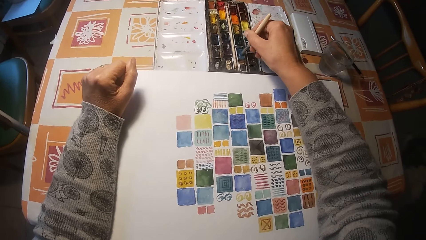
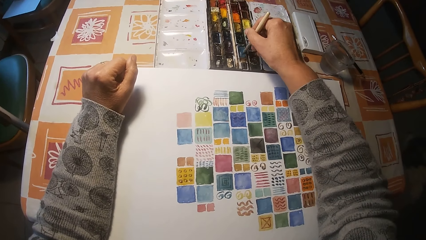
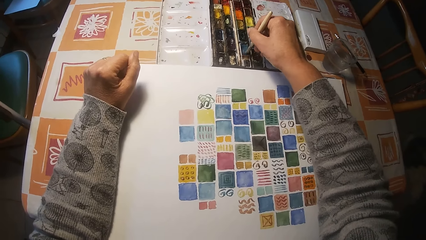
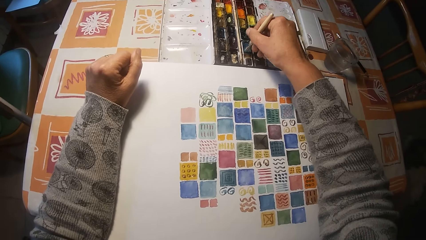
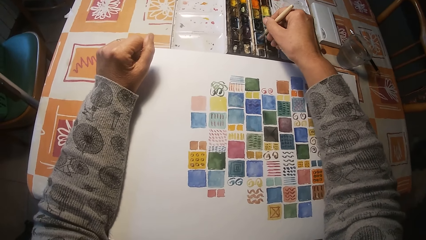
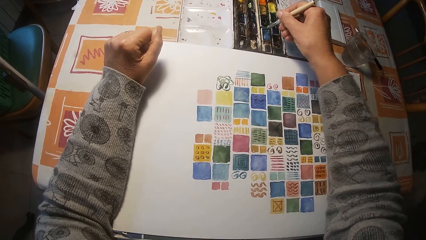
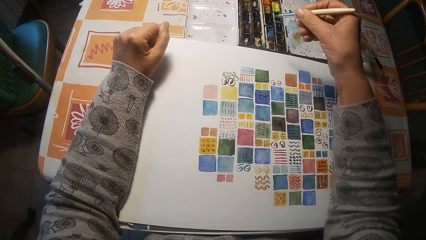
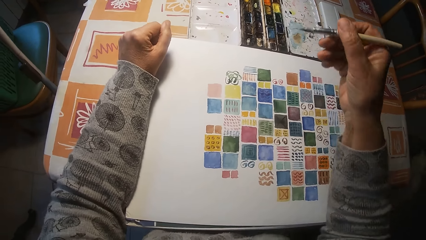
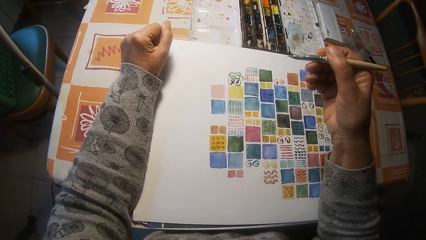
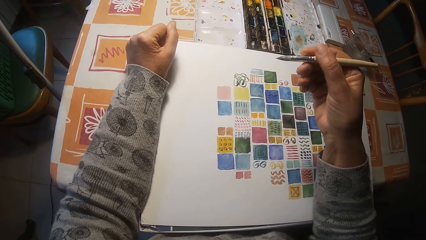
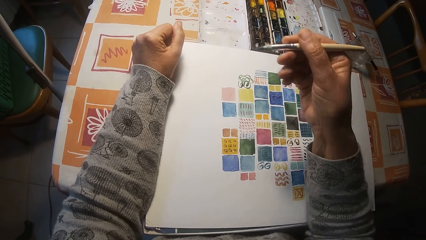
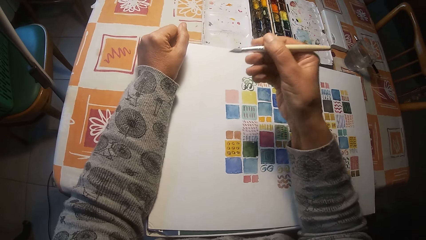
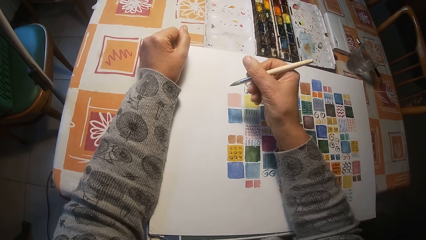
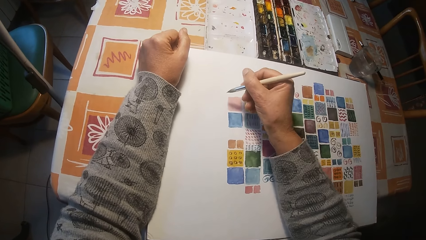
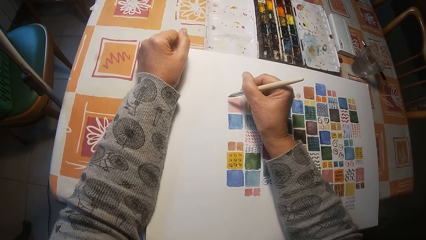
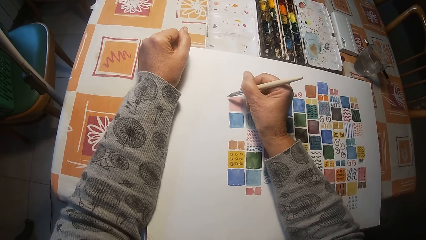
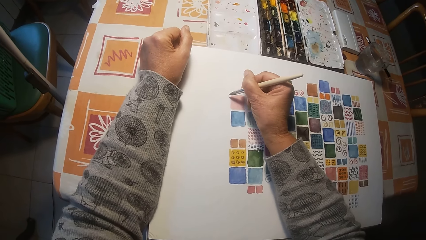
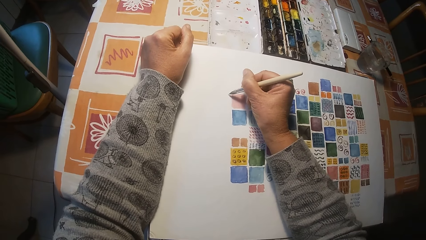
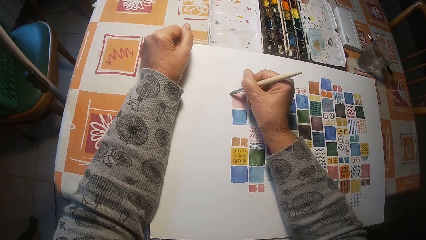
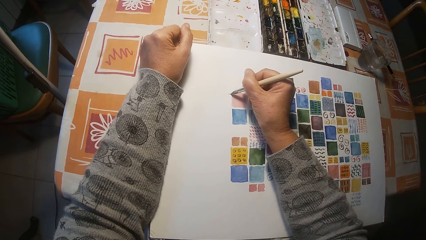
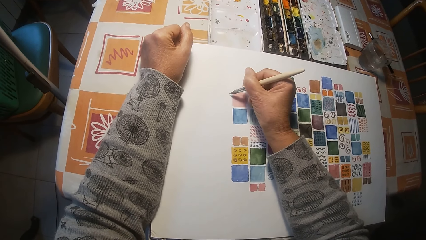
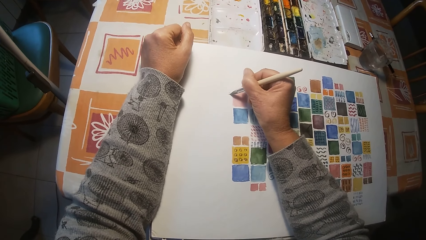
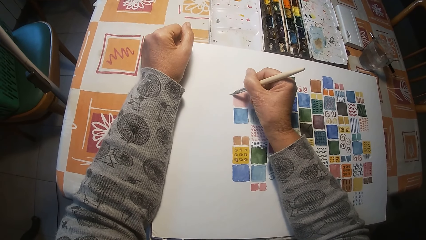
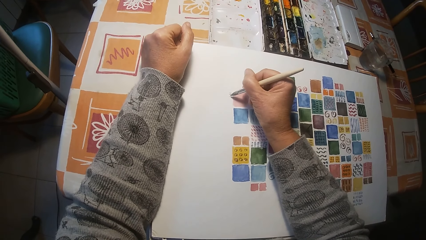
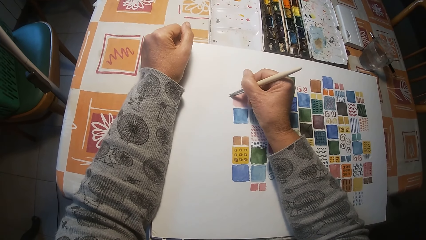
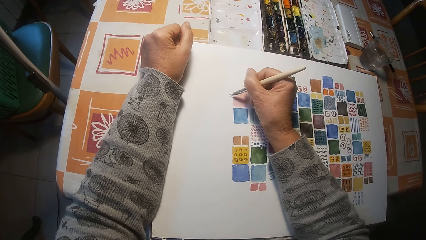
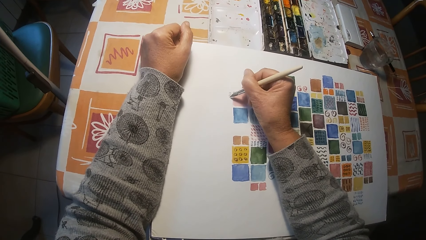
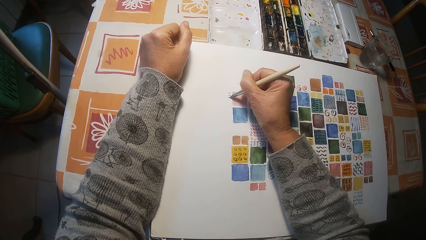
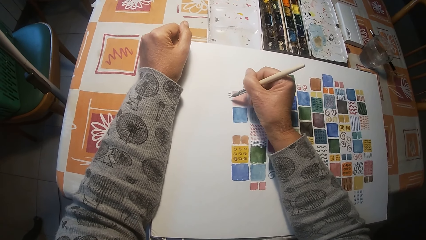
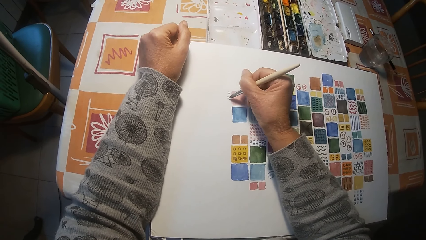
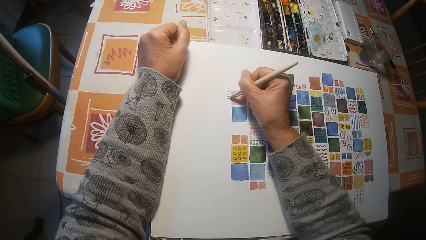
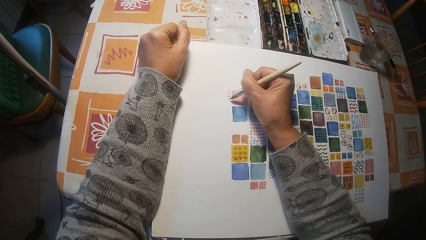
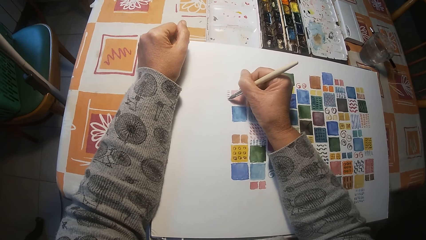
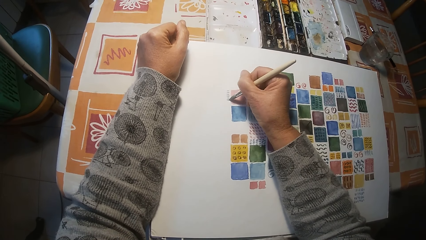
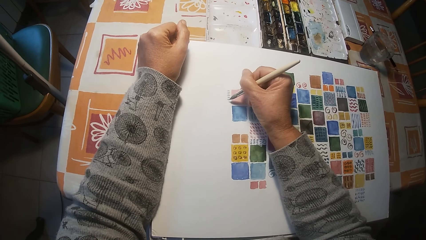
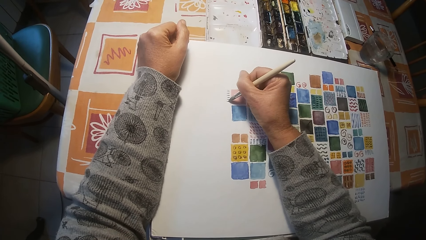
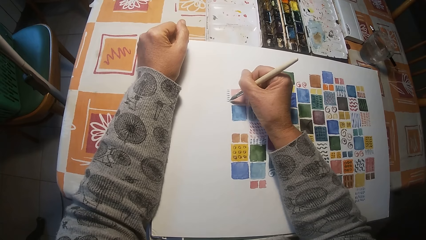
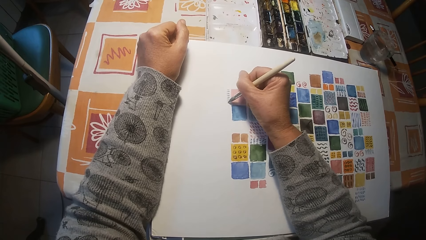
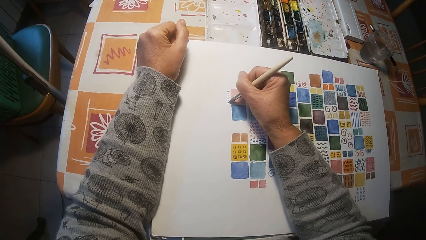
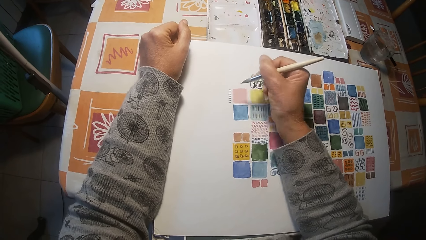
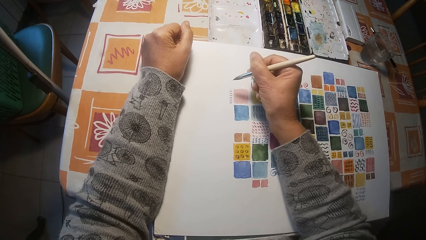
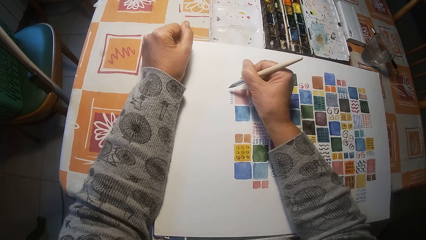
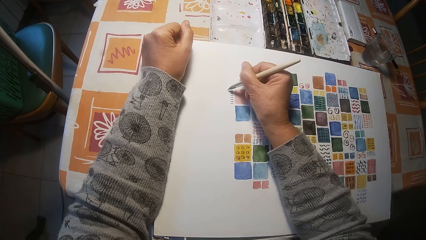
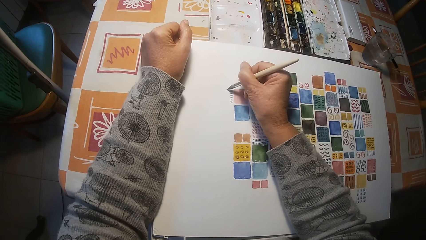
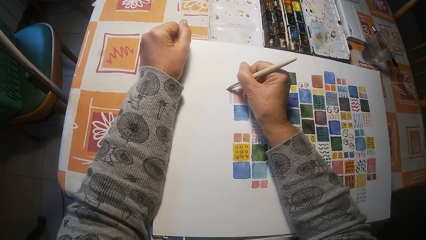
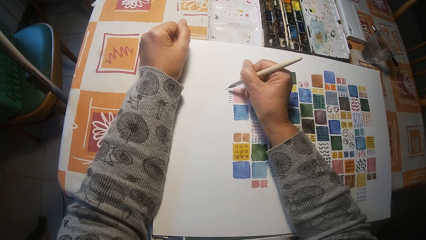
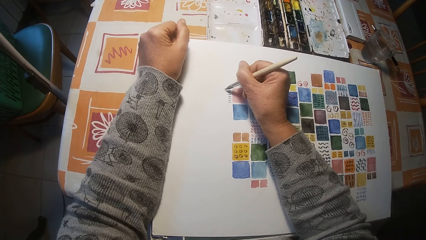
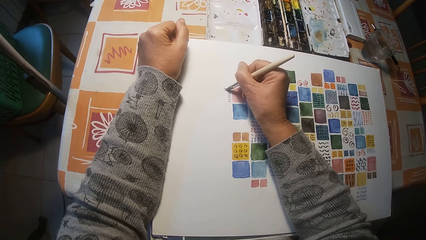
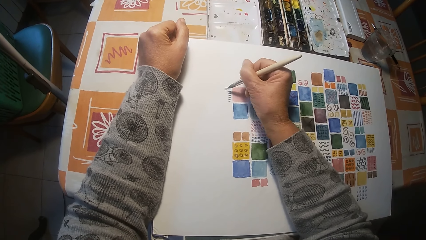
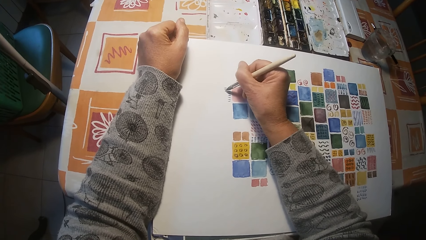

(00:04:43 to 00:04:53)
The camera wearer dips the paint brush in his right hand in the paint palette on the table. He draws on the paper with the painting brush in his right hand.

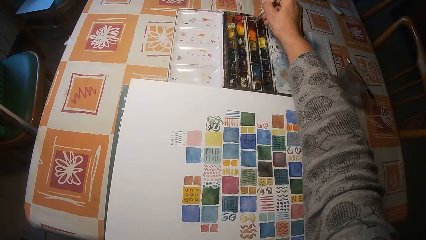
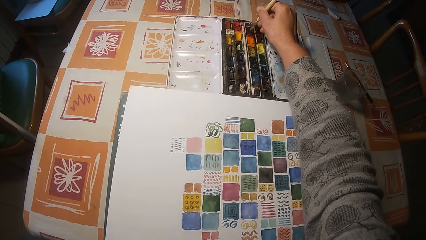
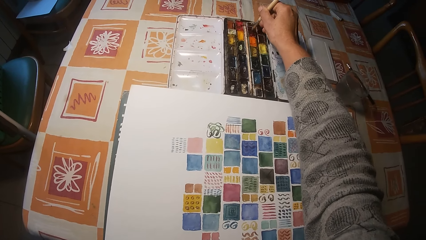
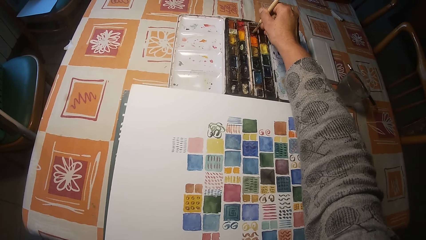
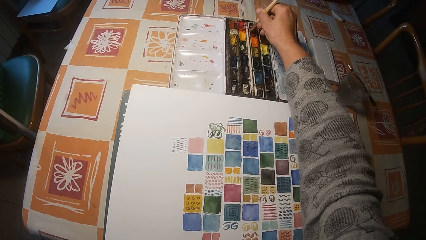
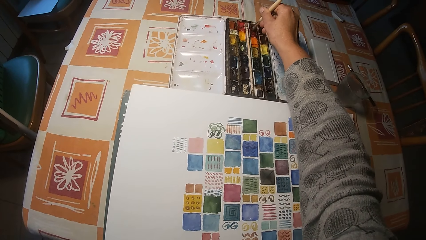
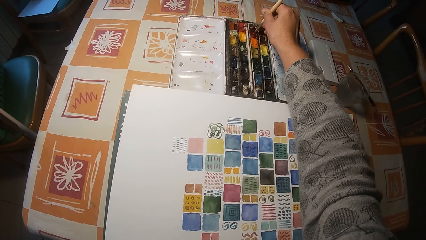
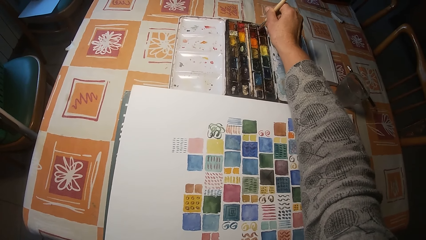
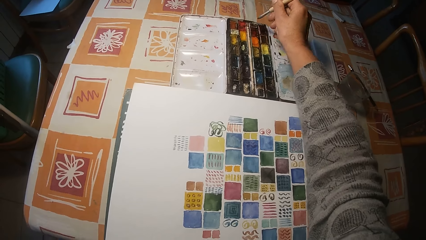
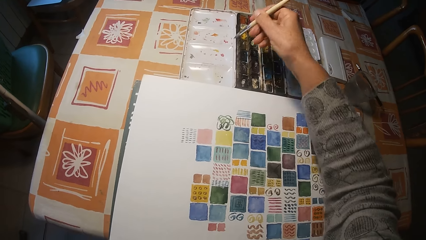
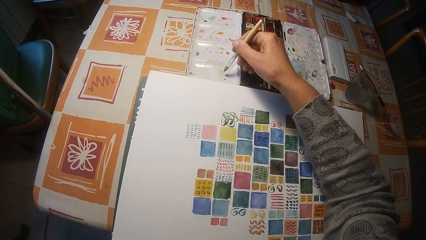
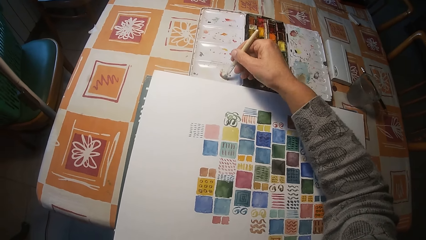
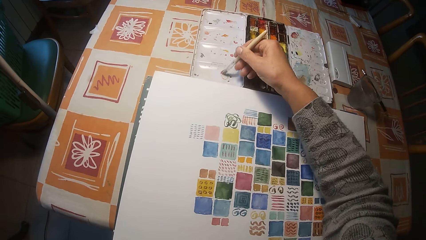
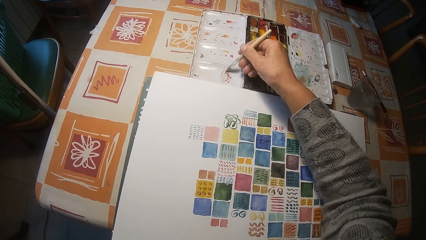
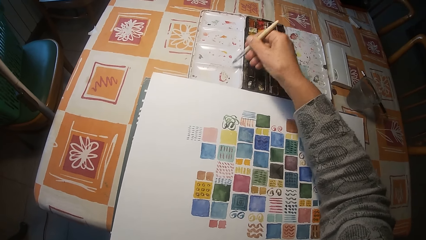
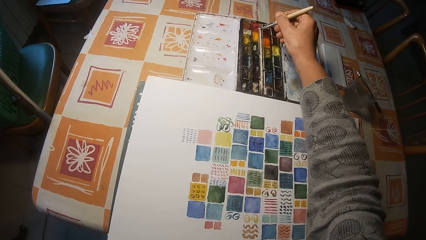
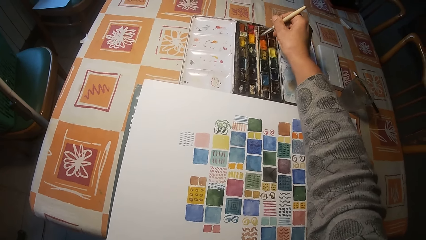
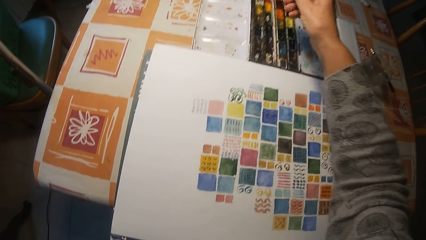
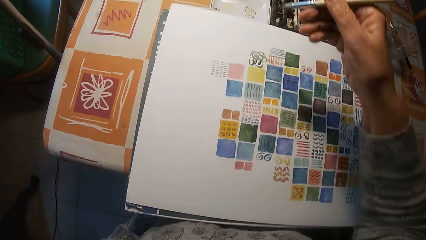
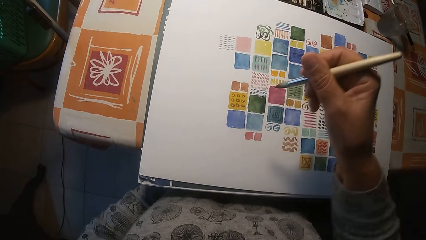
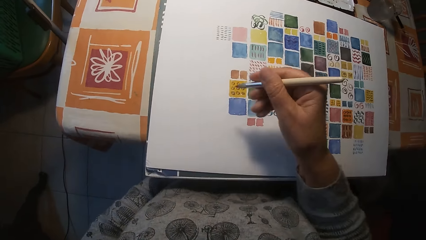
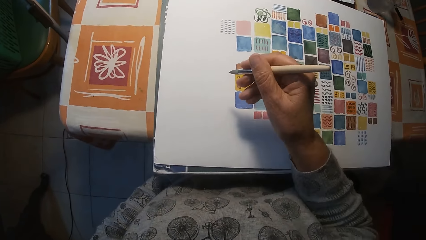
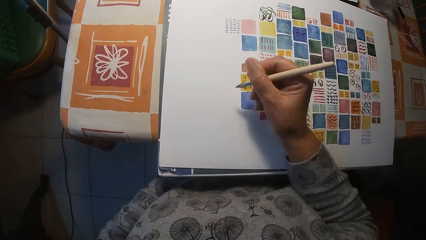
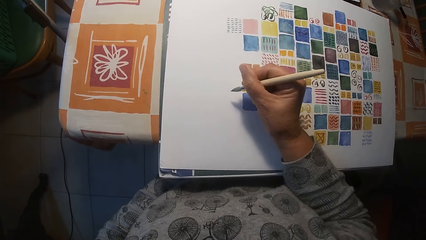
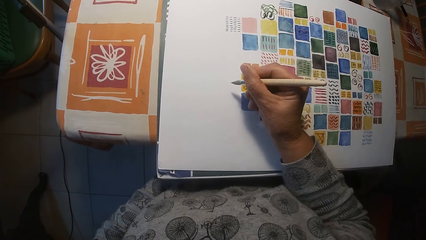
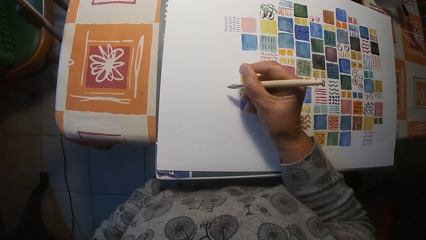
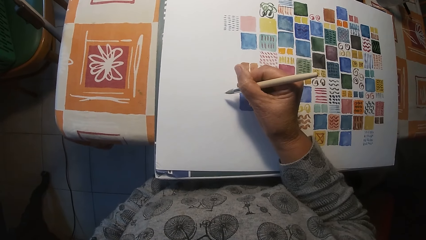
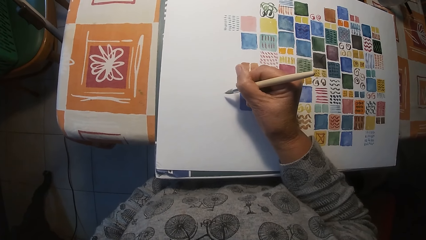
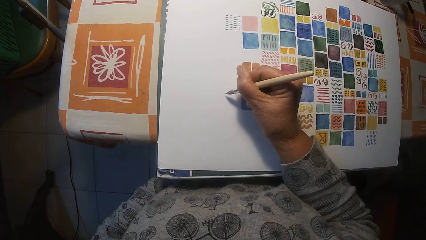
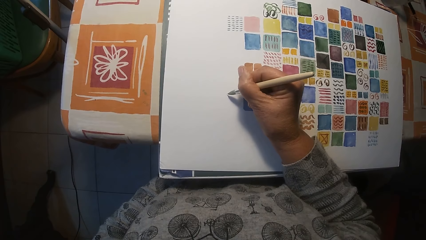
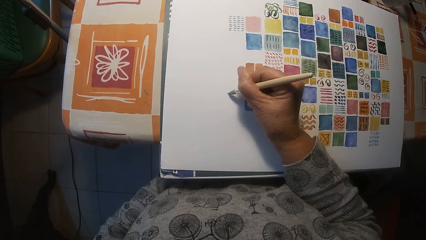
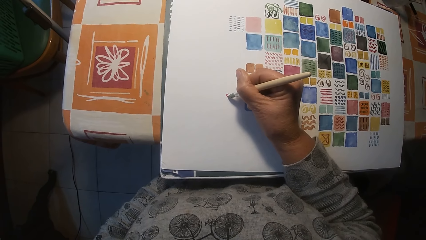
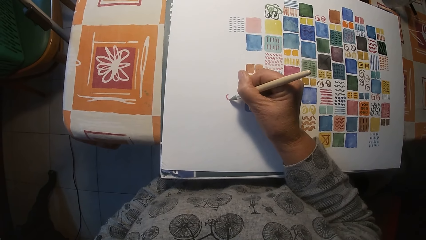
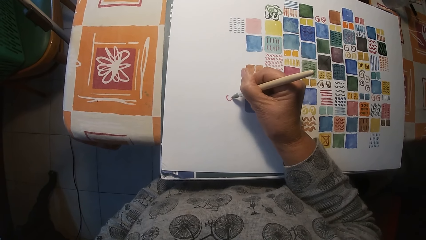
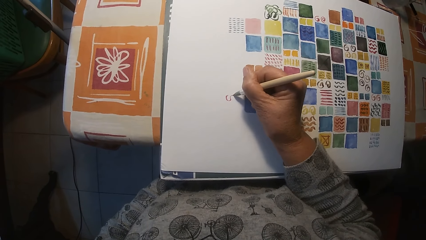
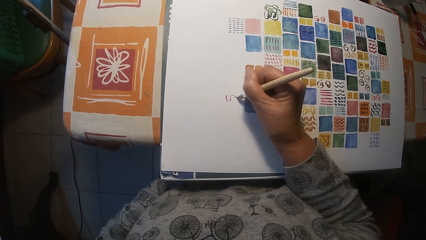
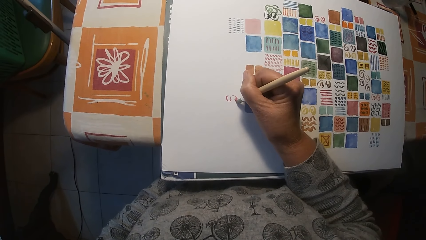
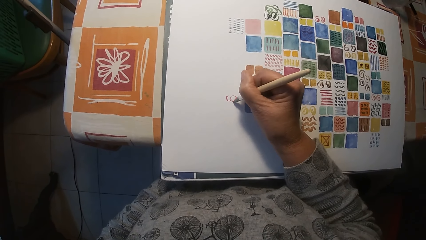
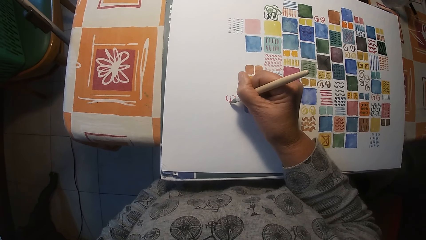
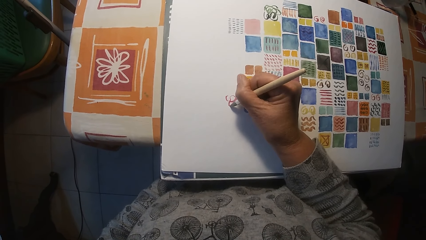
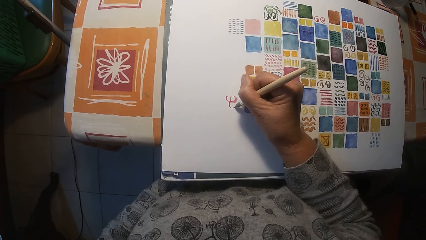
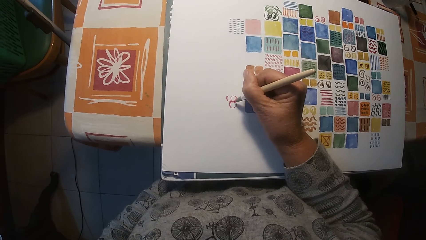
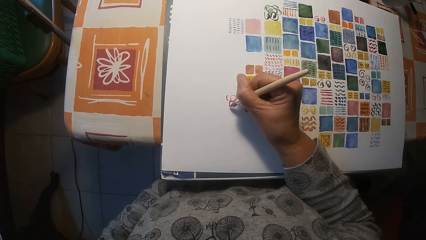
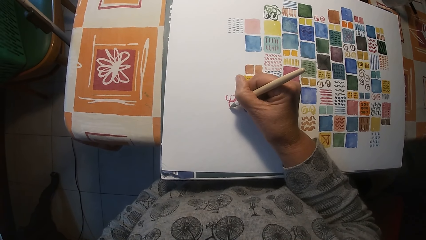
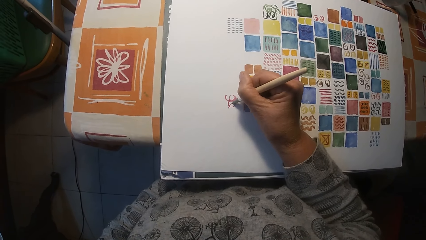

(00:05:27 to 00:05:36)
The camera wearer paints the palette cover with the painting brush in his right hand. He wipes the pen brush with the container. He draws on the paper with the painting brush in his right hand.
